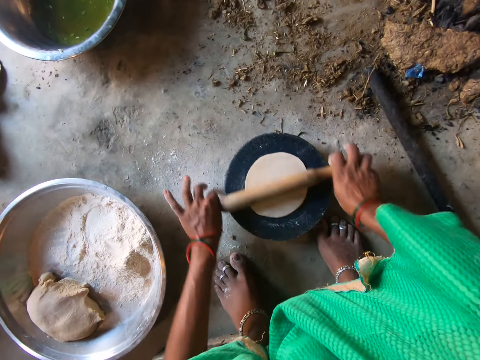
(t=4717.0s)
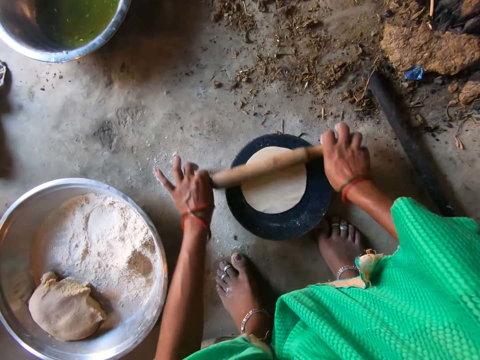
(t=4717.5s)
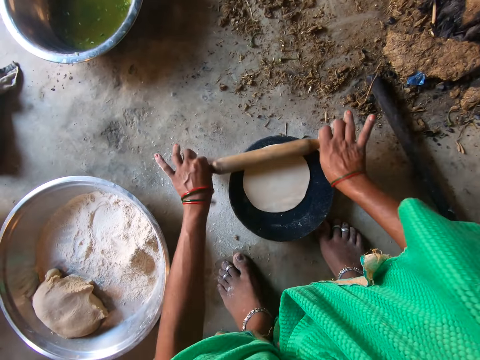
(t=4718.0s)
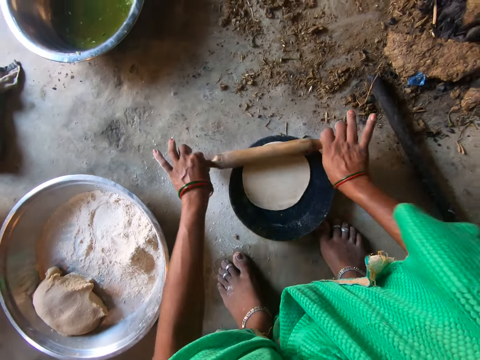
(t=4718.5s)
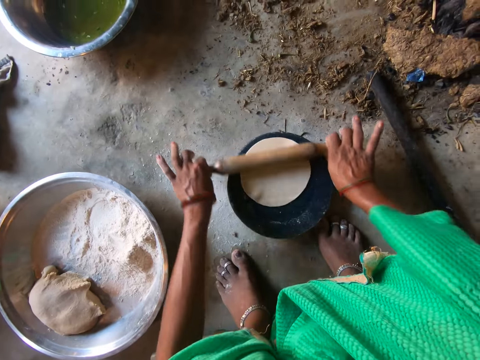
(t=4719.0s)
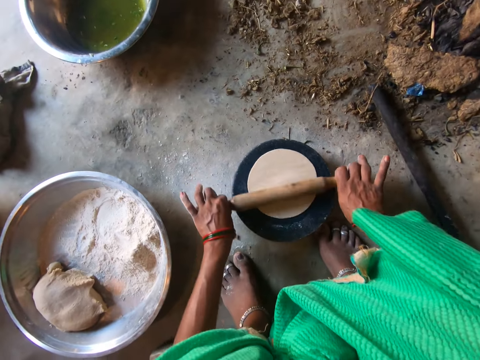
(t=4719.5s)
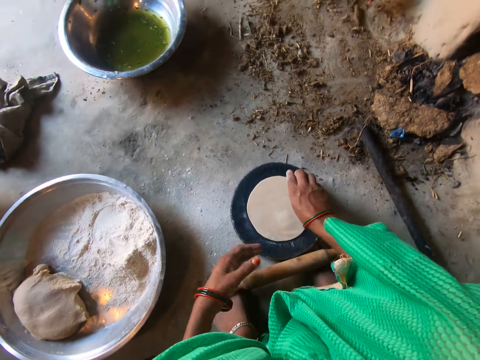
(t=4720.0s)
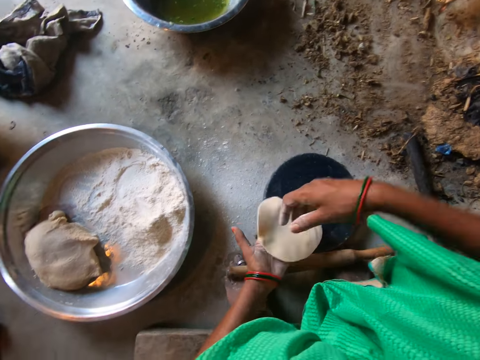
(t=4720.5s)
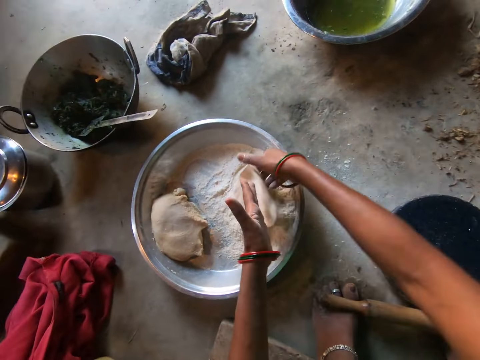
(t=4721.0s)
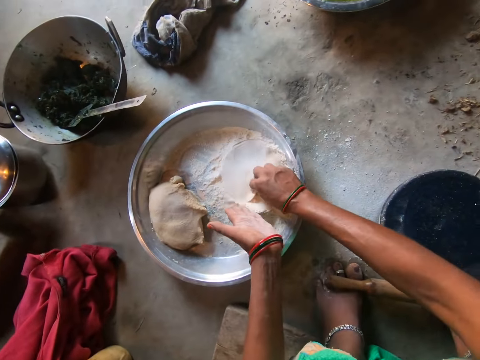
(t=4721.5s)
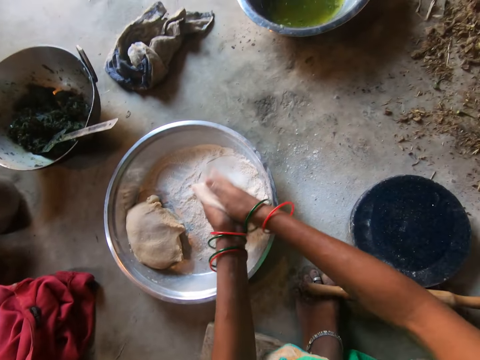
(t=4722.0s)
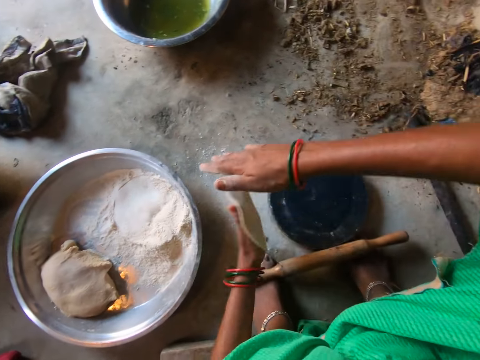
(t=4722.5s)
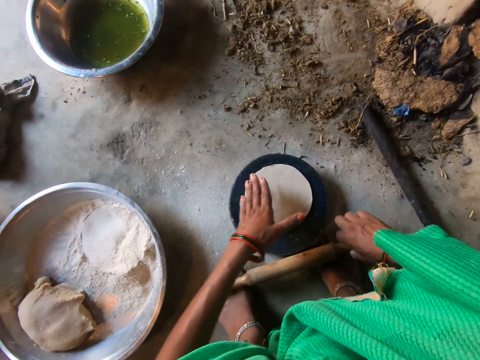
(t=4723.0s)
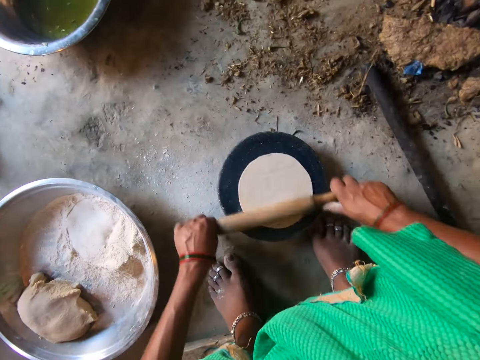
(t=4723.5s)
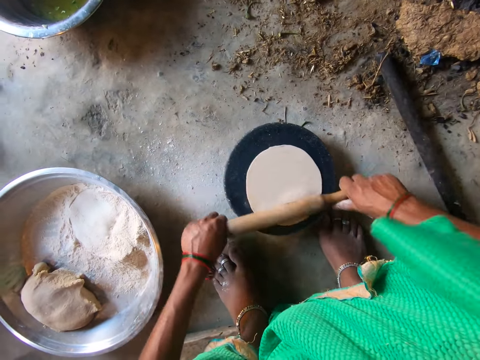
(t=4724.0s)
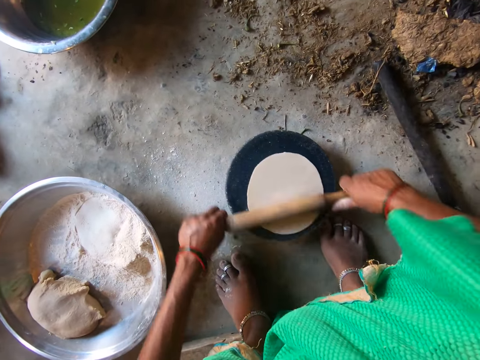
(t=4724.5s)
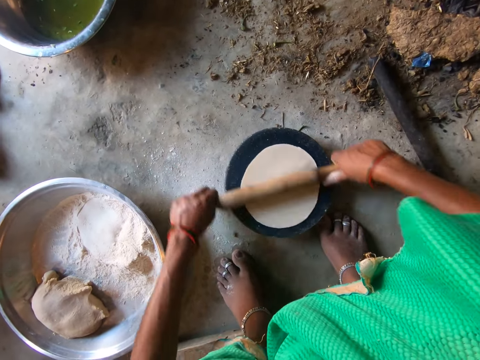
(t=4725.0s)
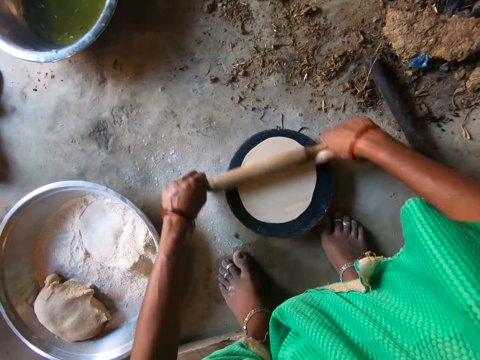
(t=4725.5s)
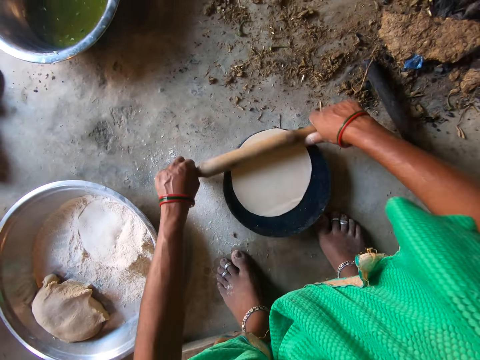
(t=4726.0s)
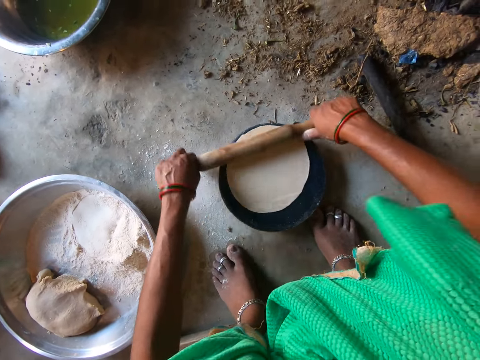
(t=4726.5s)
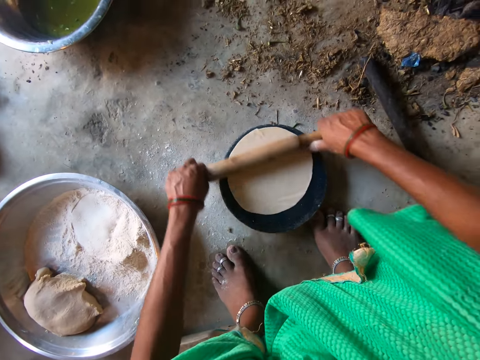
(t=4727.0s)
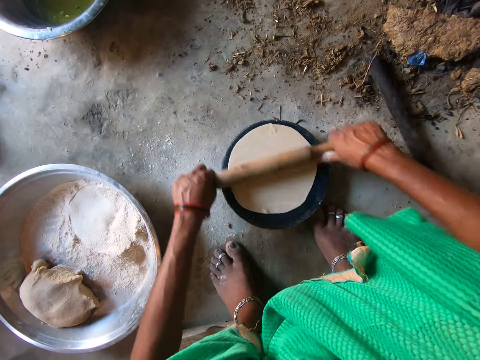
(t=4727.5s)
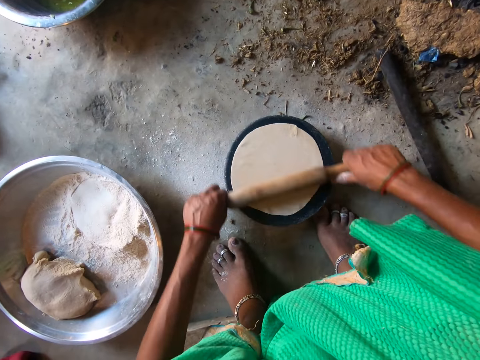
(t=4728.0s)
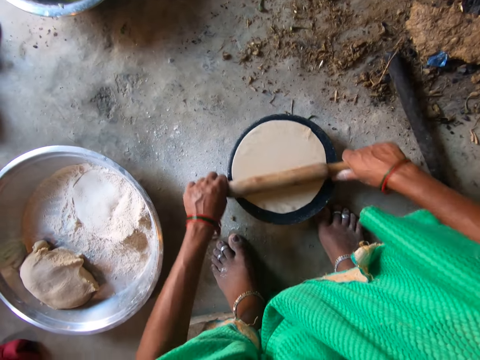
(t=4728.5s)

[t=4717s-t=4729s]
The camera wearer takes the dough from the board with her right hand. She places the dough in the flour on the tray with her right hand. She puts flour on the dough. She dusts the flour from the dough with both hands. She puts the dough on the board with her left hand. She flattens the dough on the board with the rolling pin in both hands.

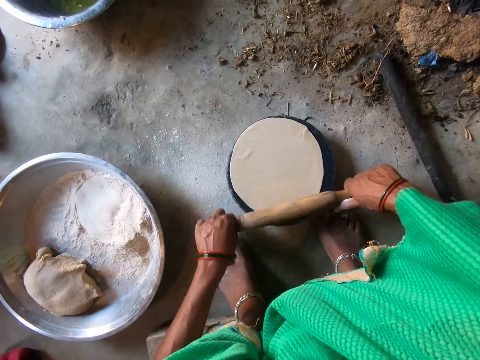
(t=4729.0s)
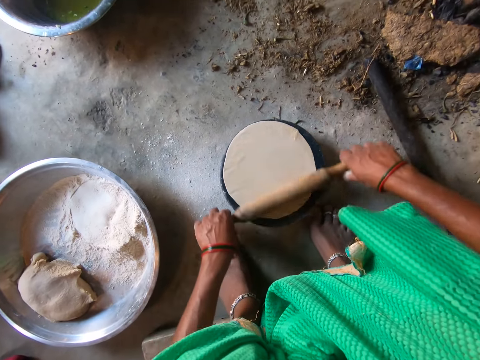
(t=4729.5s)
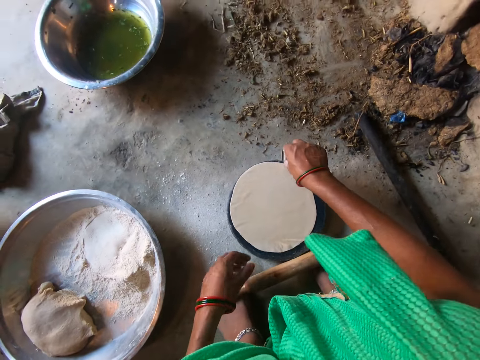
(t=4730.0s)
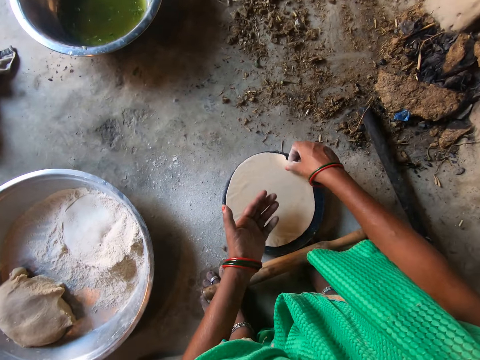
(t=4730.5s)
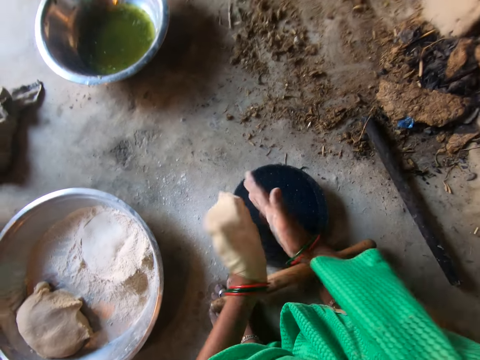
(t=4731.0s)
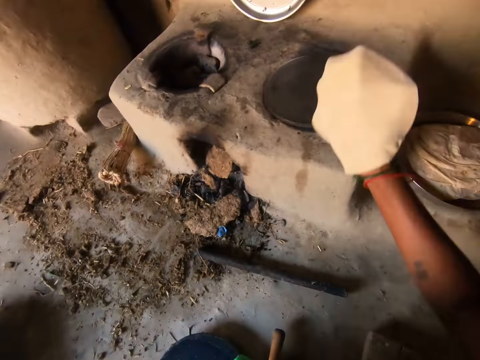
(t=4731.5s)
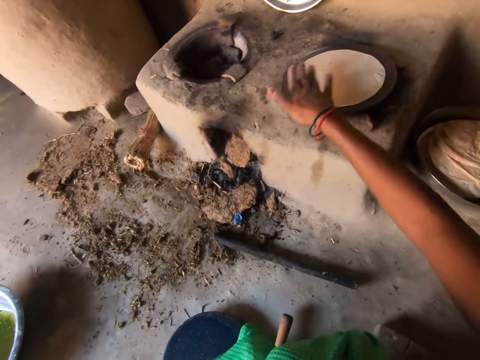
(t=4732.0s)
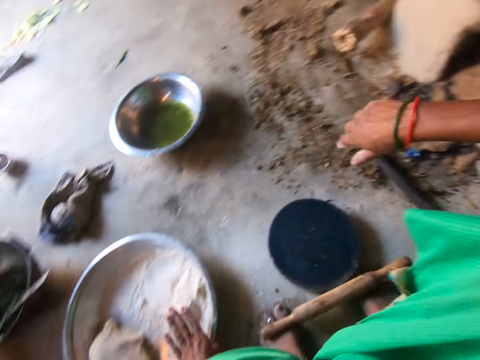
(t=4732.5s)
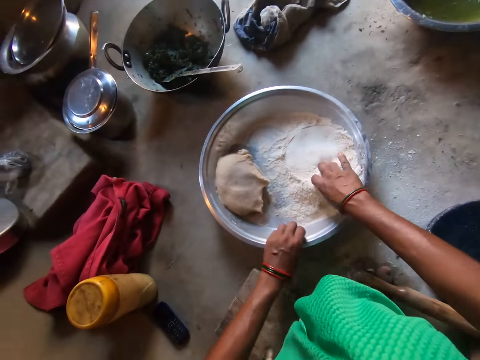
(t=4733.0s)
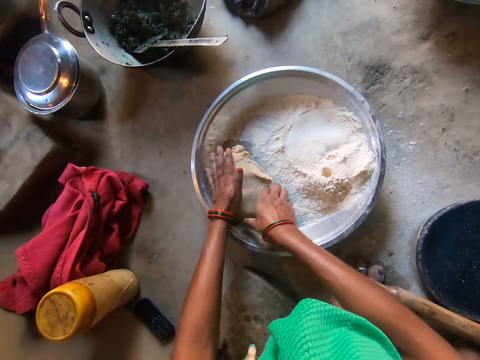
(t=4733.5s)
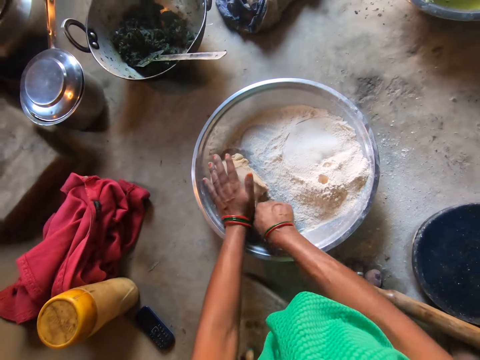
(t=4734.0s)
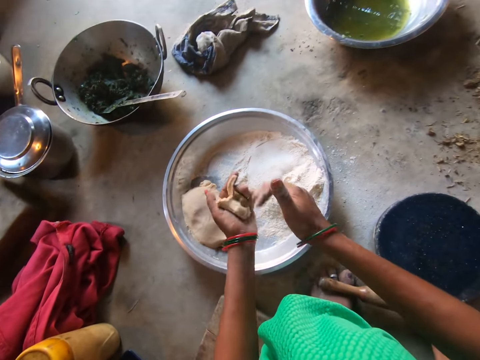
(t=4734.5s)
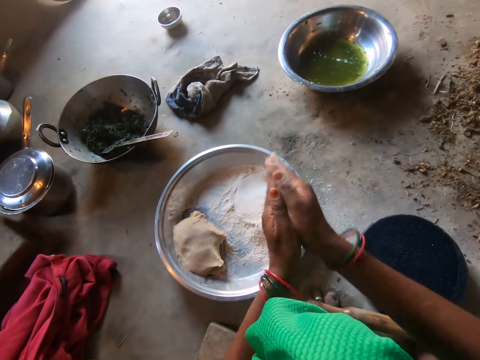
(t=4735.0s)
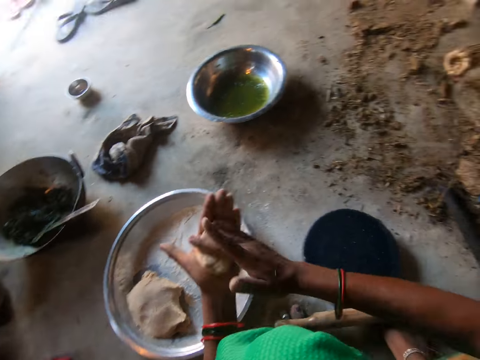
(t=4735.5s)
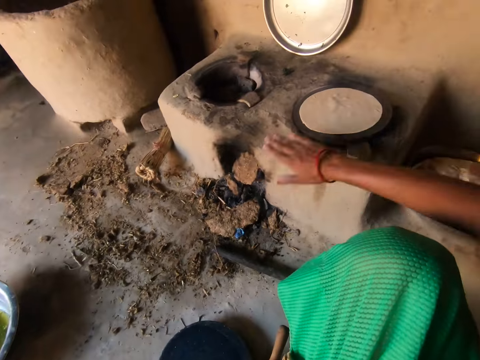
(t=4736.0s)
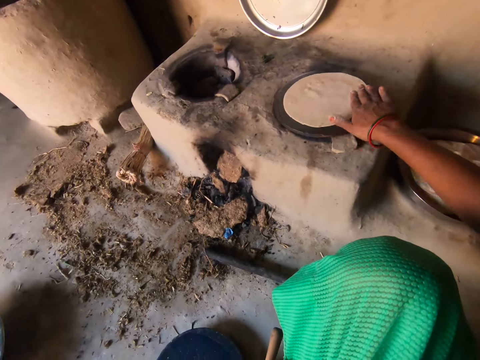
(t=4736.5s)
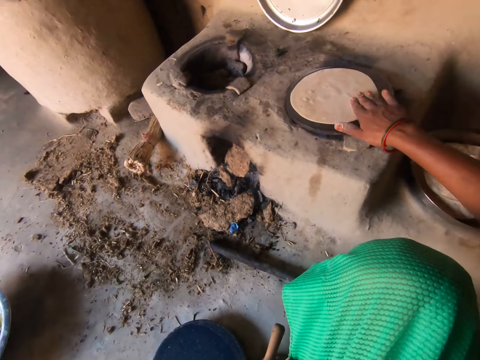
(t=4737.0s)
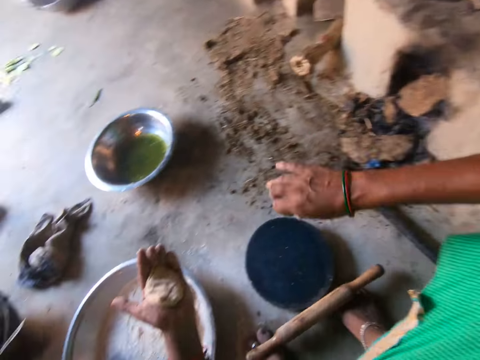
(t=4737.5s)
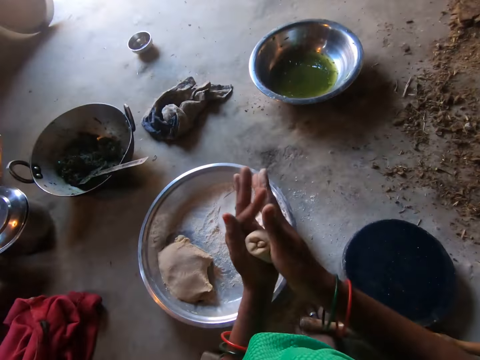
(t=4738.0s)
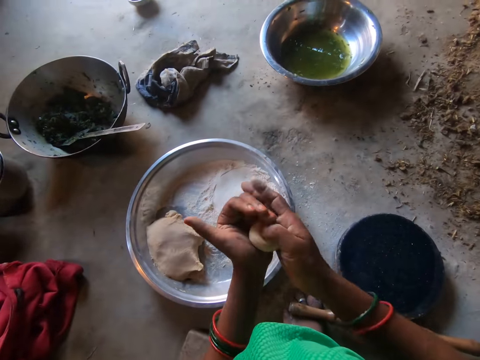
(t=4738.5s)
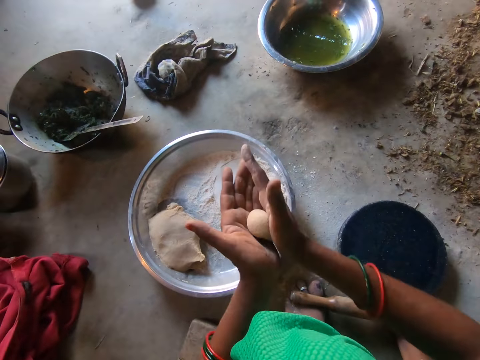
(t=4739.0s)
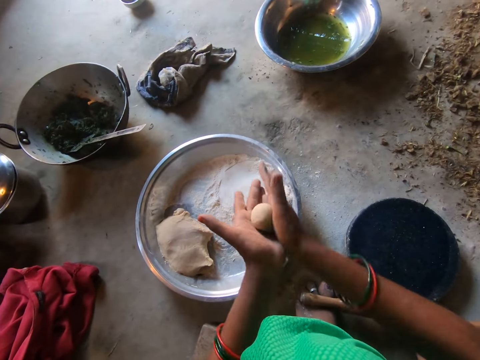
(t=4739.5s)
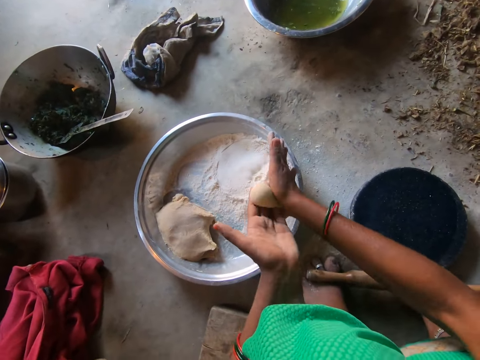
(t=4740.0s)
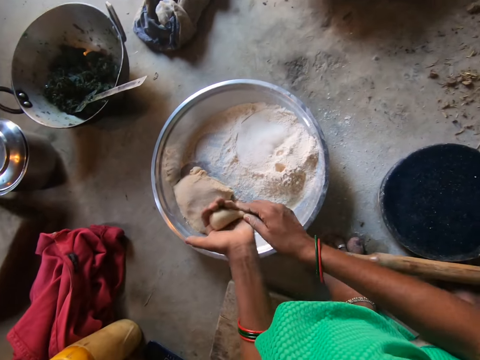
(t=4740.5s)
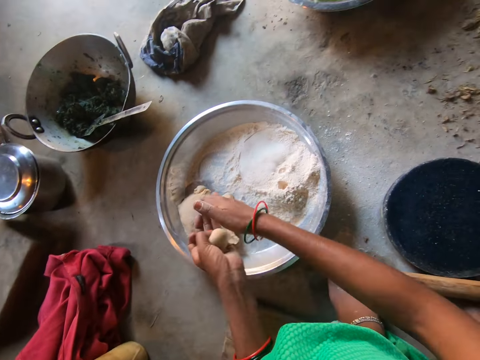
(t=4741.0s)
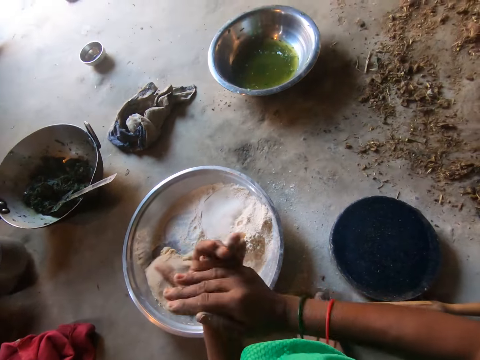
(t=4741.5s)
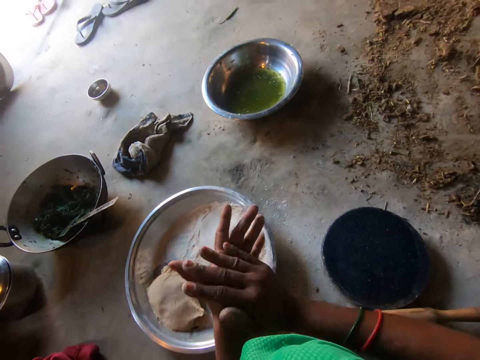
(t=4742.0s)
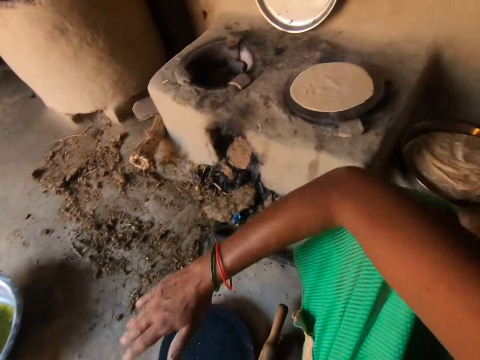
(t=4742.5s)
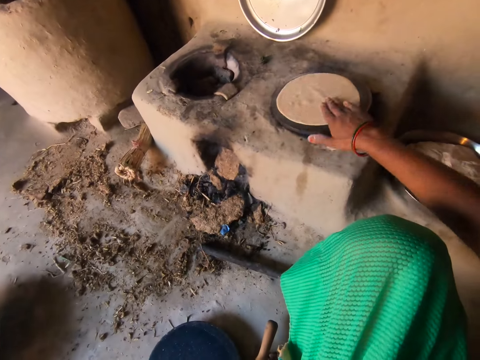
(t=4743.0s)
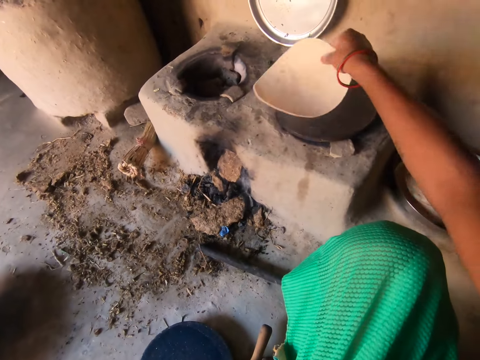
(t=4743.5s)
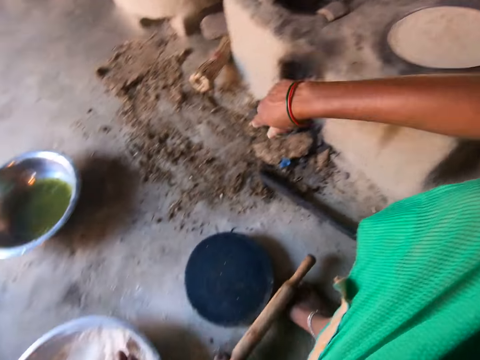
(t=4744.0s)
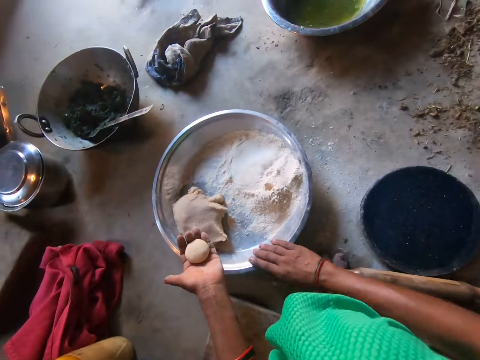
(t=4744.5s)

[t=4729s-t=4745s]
The camera wearer moves the dough to the griddle with both hands. She moves the tray on the ground with both hands. She cuts the dough on the tray with her right hand. She rolls the dough with both hands. She adjusts the dough on the griddle with her right hand. She rolls the dough with both hands. She flips the dough on the griddle with her right hand.
